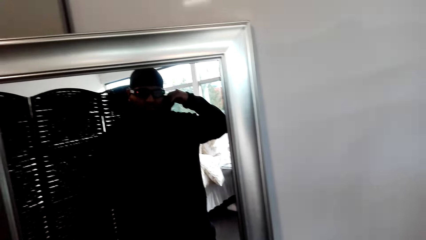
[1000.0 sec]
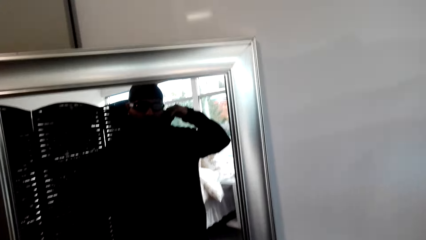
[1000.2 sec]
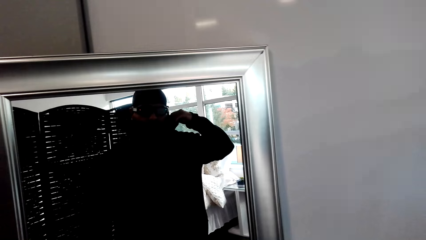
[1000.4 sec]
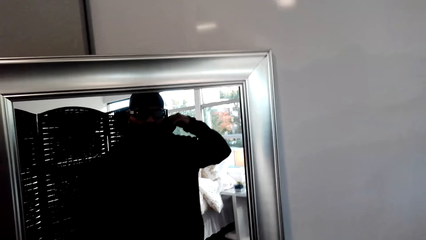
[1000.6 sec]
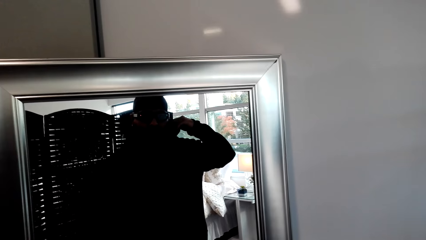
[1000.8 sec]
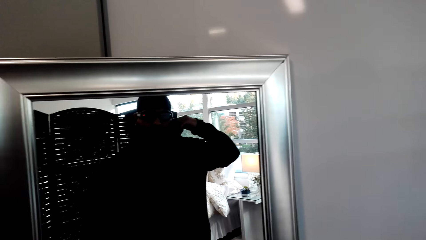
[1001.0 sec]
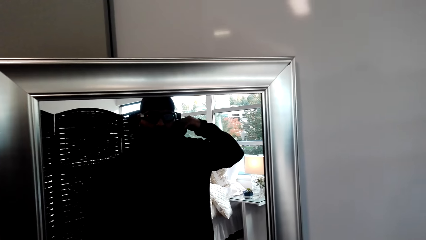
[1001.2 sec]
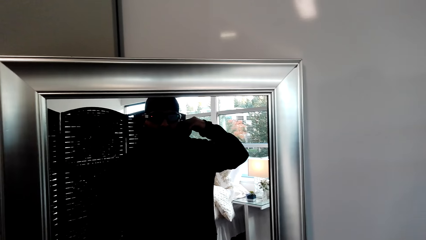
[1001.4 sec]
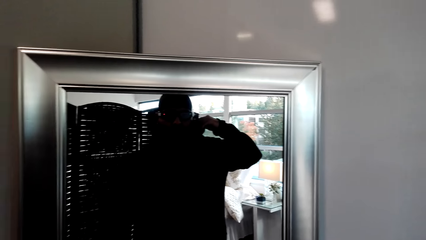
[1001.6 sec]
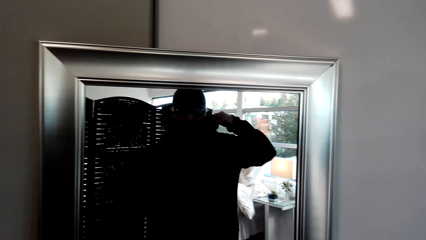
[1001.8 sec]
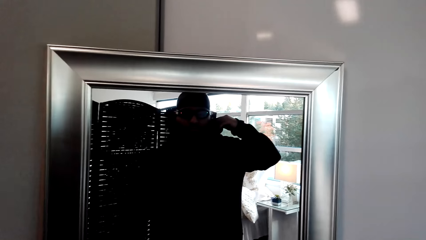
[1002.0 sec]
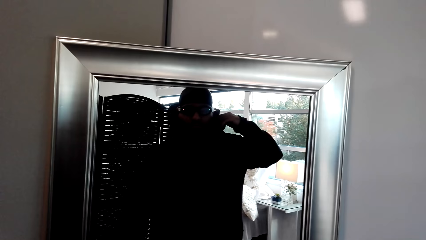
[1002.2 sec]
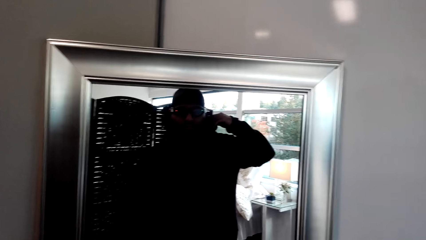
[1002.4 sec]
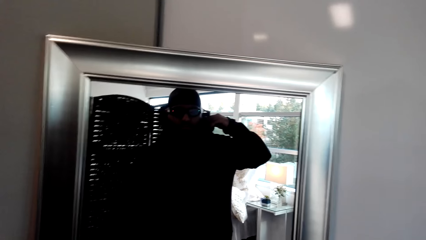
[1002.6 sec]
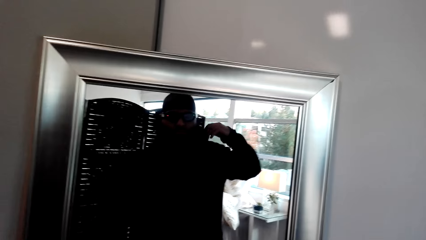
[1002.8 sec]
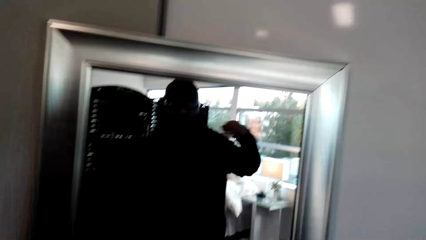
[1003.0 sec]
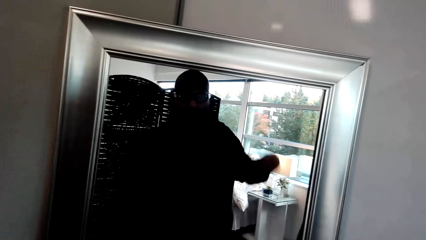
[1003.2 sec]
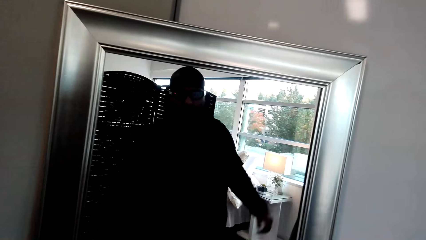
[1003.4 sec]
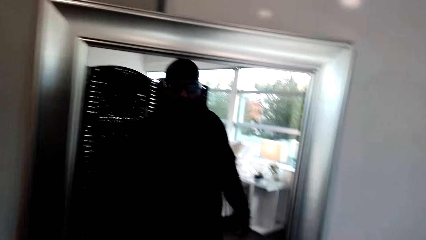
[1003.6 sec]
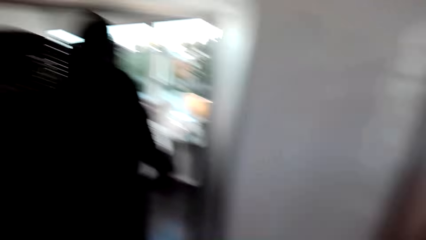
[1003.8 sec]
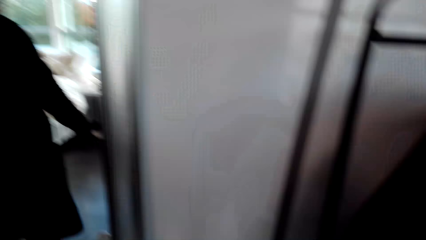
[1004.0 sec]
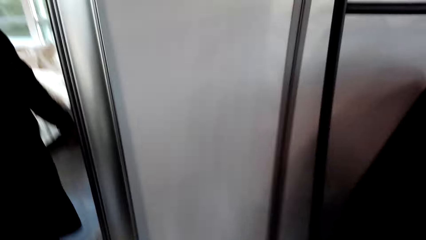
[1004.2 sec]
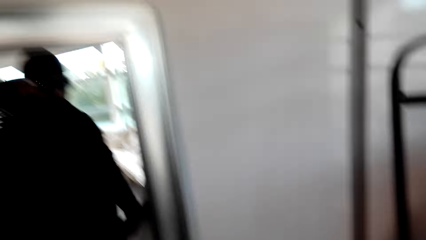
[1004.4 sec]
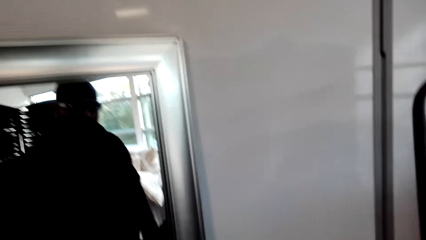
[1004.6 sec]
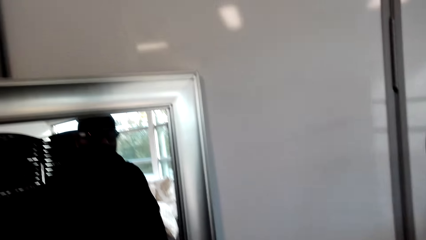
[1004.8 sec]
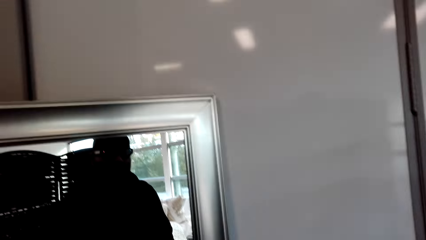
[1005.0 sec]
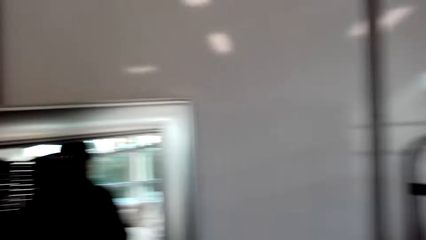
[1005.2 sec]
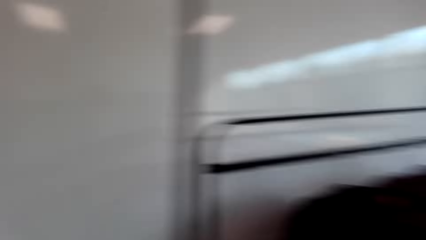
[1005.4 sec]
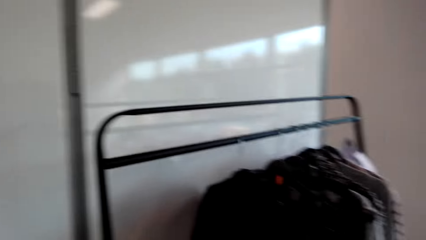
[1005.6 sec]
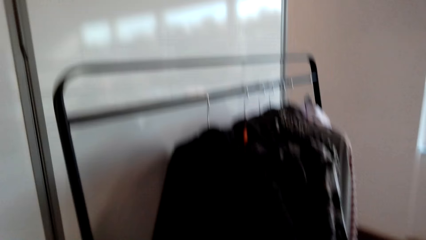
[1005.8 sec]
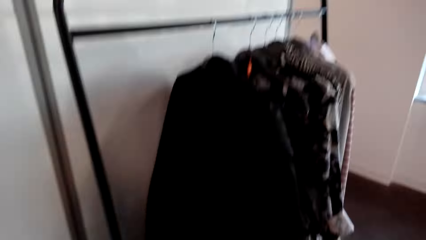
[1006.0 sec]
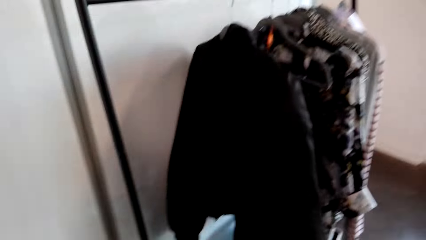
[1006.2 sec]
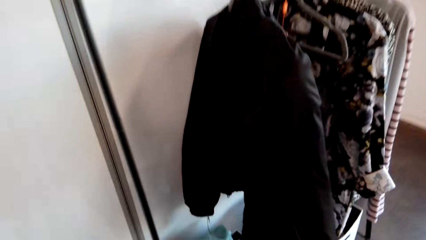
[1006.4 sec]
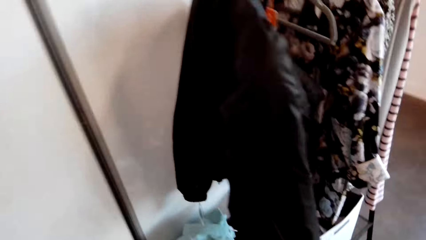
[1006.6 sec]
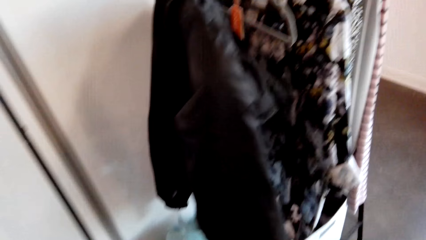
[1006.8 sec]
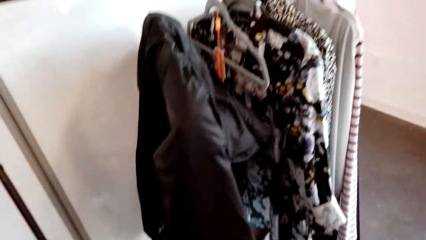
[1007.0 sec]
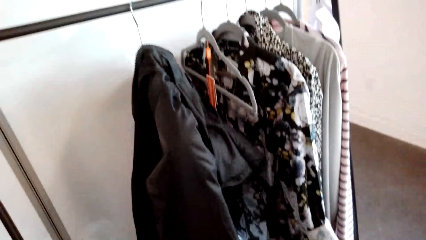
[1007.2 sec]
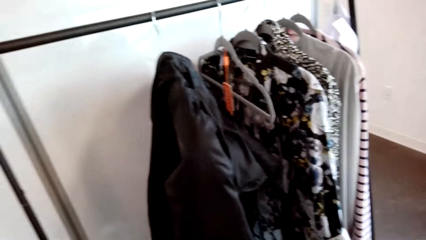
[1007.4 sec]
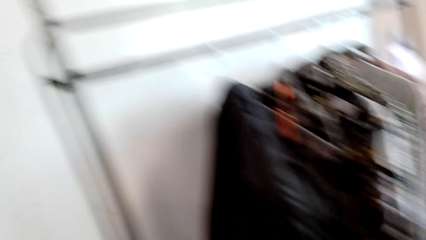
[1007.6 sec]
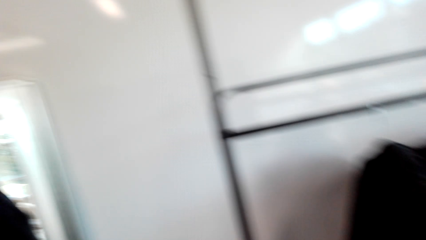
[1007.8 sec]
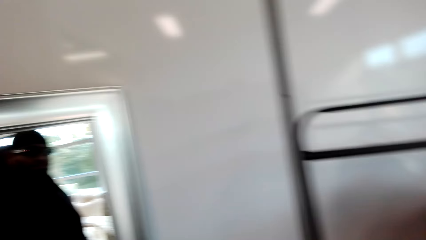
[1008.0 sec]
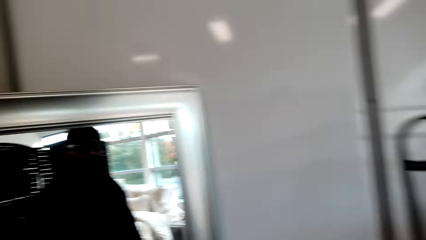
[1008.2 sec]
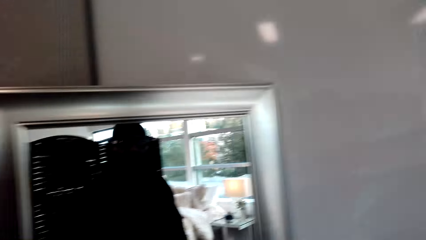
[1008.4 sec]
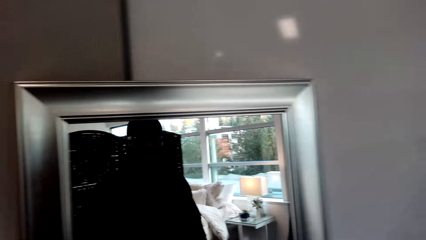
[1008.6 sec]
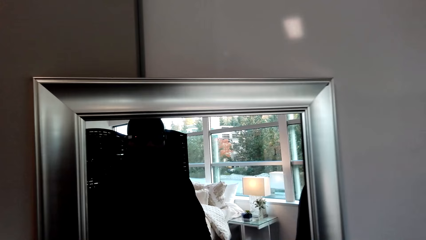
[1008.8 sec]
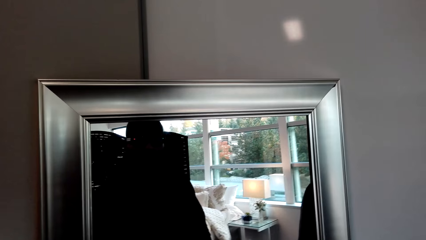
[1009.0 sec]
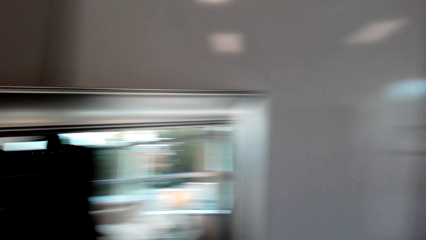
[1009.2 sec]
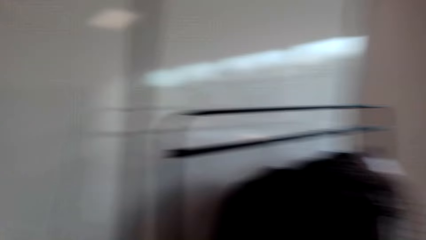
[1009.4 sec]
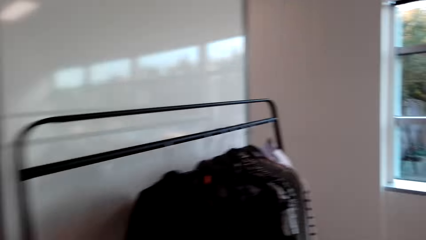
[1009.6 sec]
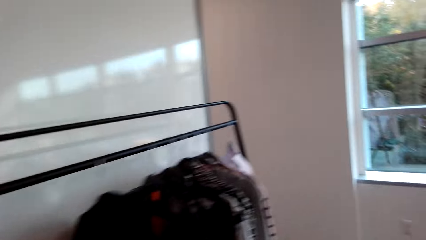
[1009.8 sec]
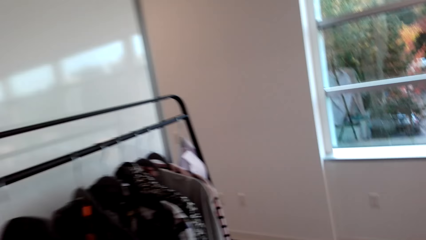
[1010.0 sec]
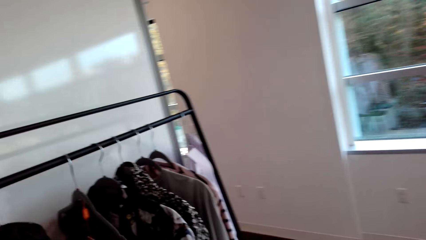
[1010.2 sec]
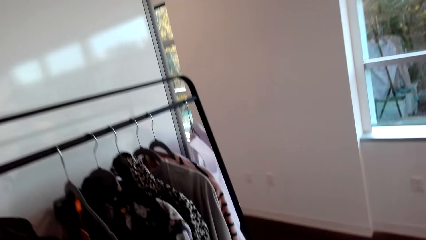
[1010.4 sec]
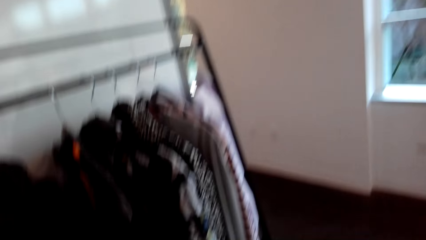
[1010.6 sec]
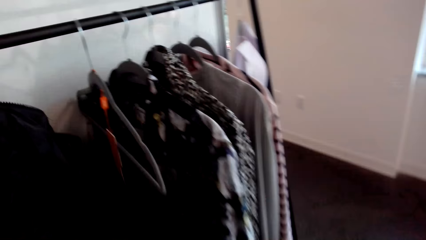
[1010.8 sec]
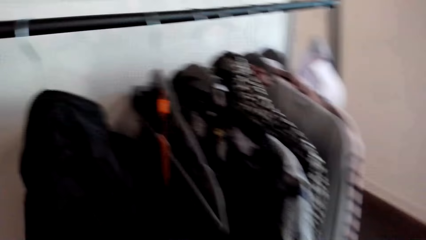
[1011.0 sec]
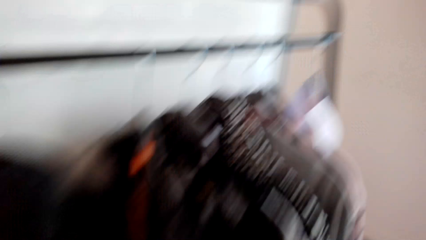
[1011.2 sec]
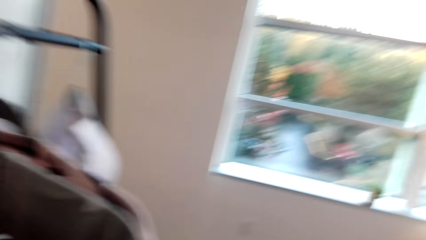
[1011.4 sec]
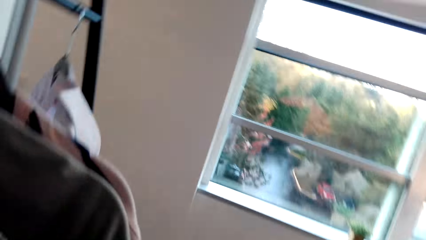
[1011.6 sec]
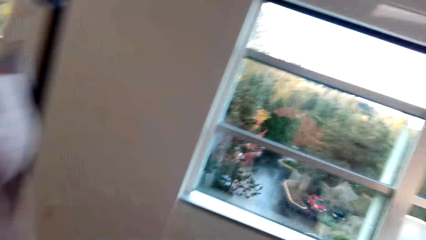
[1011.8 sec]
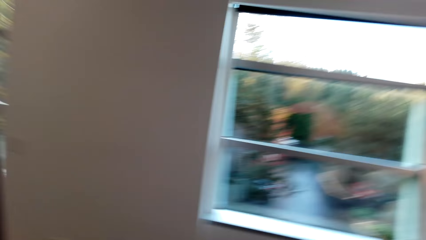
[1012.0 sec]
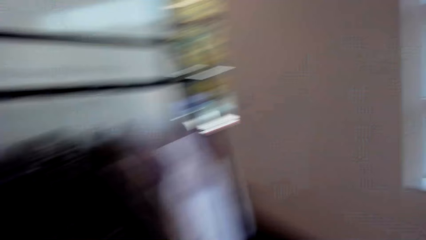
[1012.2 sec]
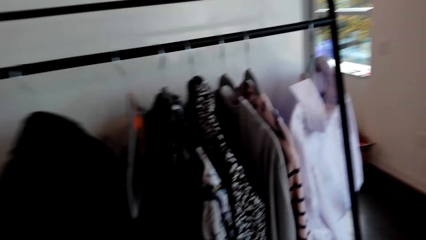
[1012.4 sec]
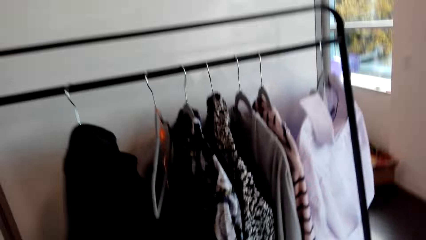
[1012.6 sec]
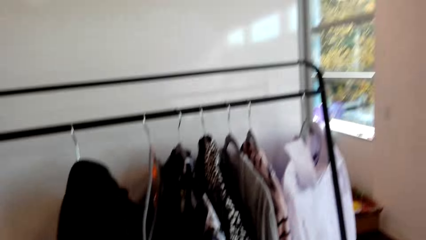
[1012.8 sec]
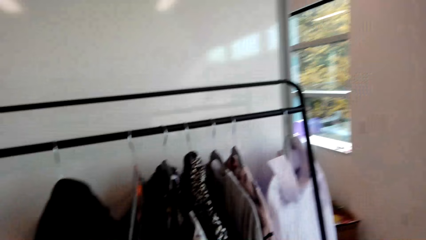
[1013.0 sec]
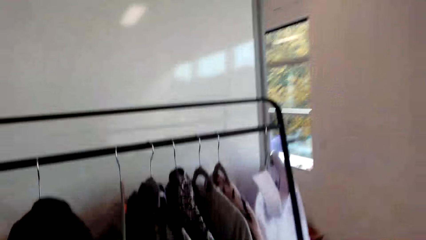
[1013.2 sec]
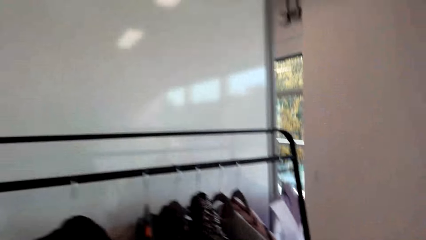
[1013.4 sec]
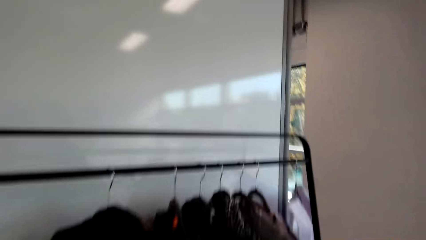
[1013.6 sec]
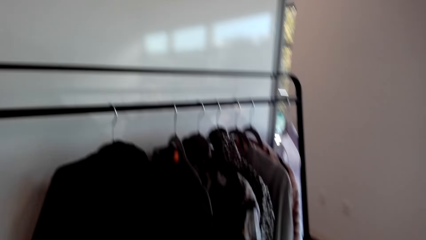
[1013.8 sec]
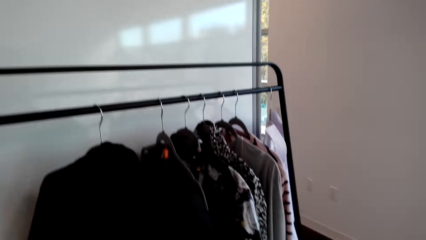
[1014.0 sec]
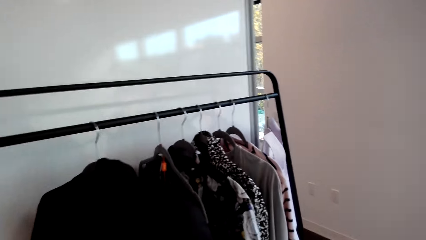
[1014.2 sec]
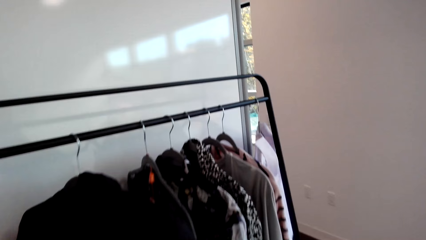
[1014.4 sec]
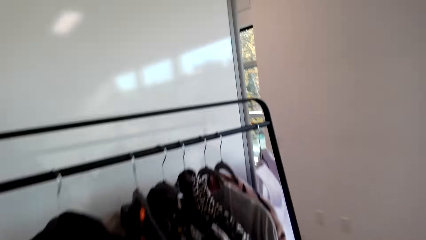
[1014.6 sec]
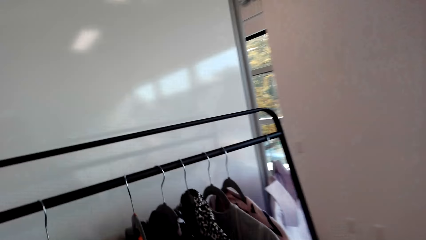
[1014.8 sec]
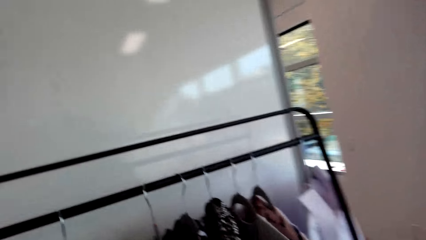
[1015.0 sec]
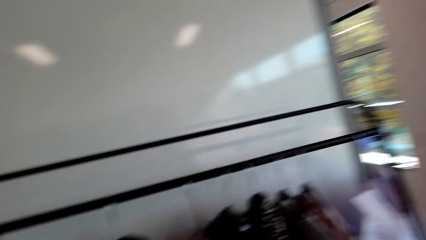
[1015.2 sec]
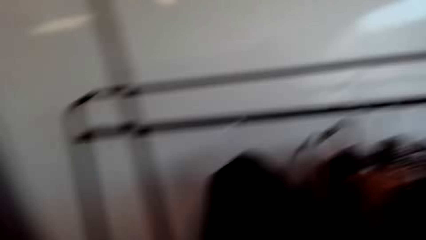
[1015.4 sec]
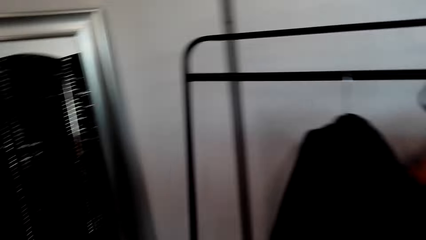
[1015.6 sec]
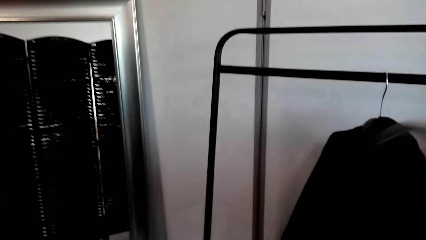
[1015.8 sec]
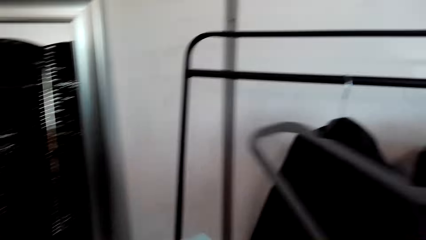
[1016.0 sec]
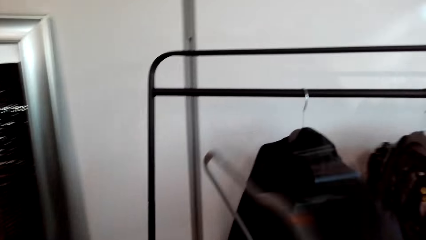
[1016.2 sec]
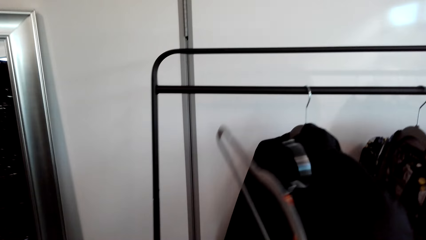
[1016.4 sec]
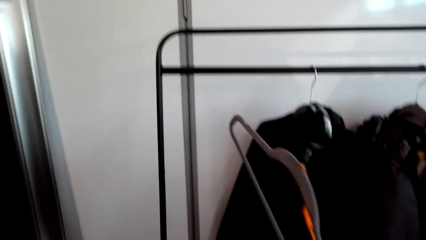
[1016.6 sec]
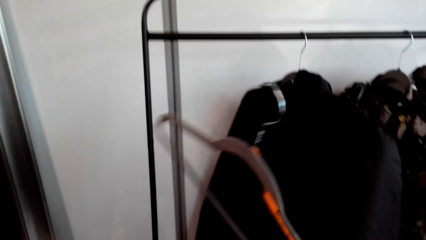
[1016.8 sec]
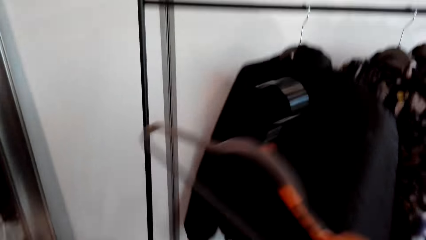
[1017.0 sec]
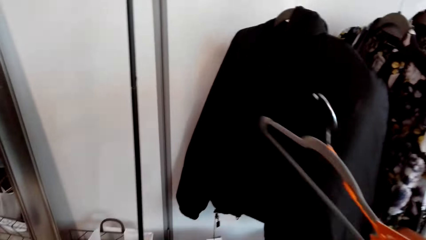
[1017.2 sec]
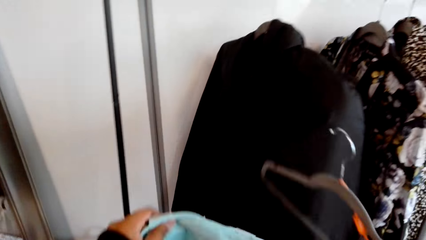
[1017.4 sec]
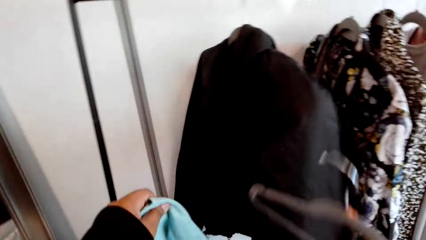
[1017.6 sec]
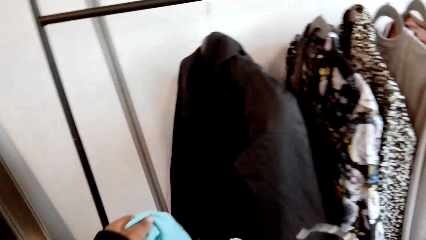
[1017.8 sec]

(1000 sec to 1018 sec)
The camera wearer looks around the room. He looks at himself in the mirror. He walks around the house and looks around the room. He picks up the hanger.
